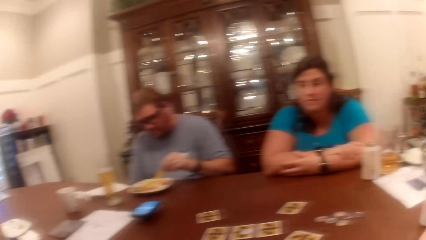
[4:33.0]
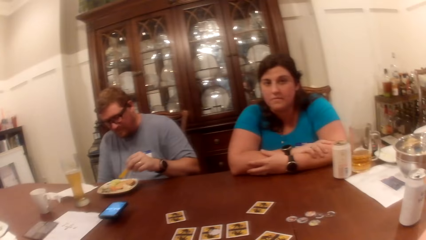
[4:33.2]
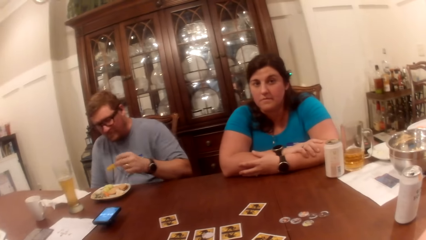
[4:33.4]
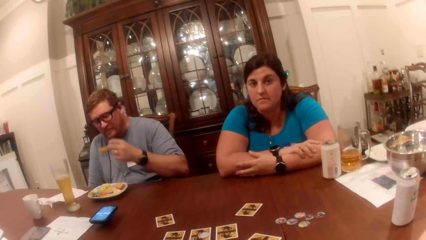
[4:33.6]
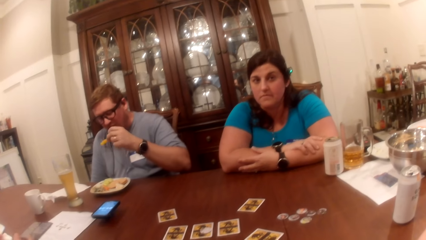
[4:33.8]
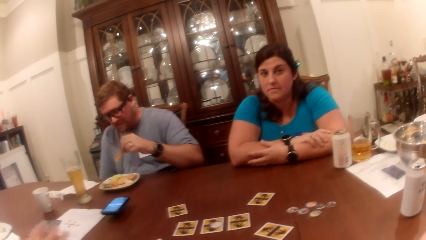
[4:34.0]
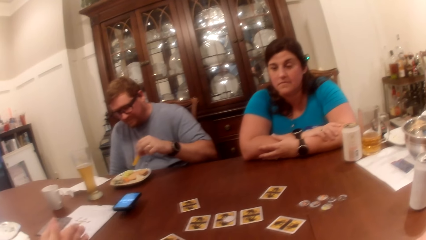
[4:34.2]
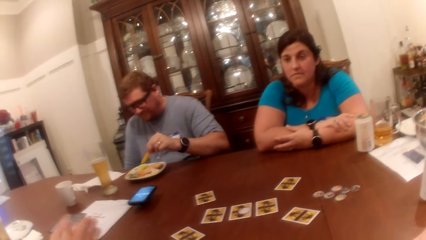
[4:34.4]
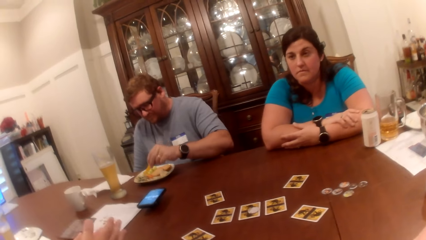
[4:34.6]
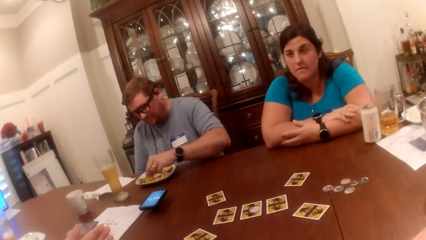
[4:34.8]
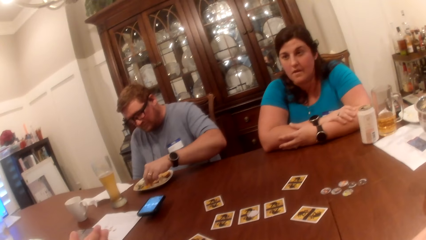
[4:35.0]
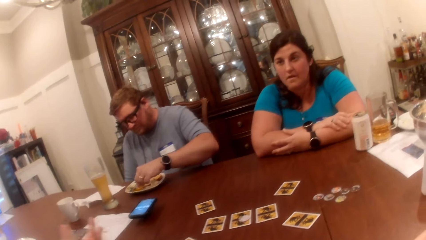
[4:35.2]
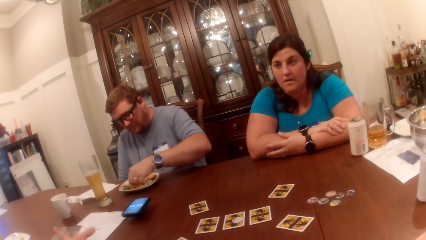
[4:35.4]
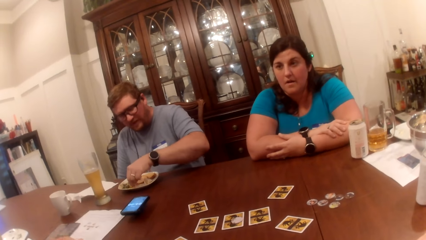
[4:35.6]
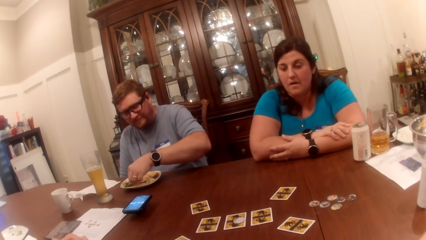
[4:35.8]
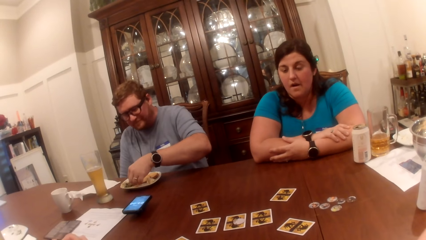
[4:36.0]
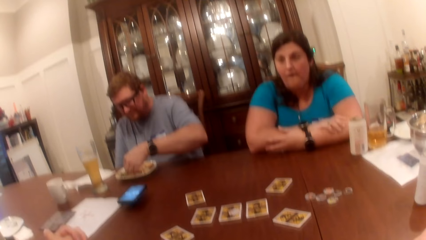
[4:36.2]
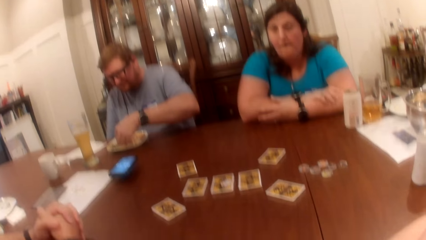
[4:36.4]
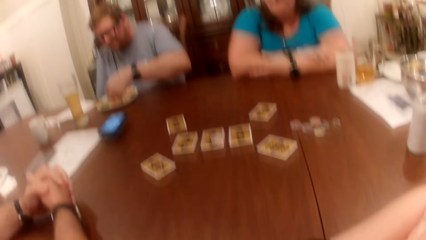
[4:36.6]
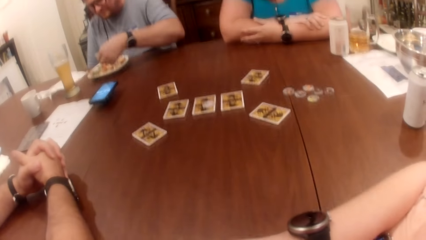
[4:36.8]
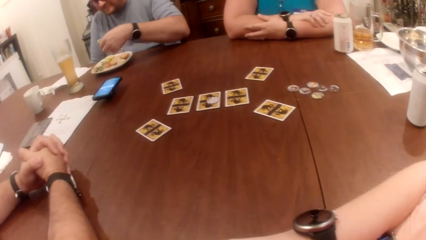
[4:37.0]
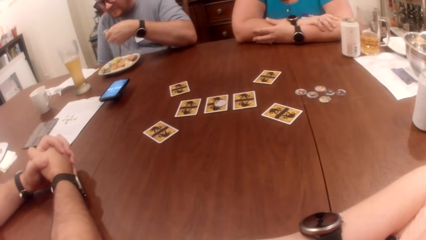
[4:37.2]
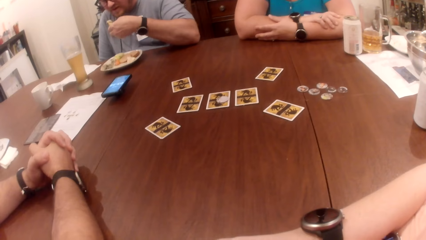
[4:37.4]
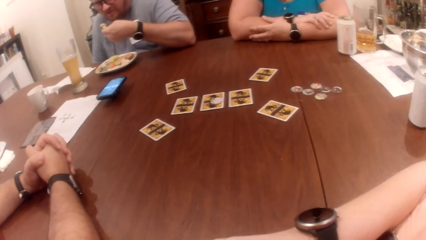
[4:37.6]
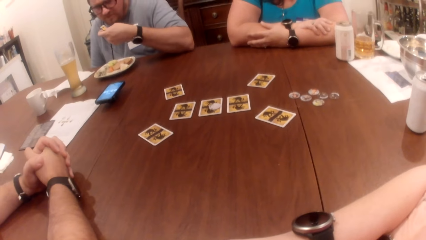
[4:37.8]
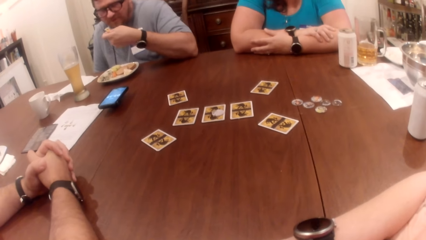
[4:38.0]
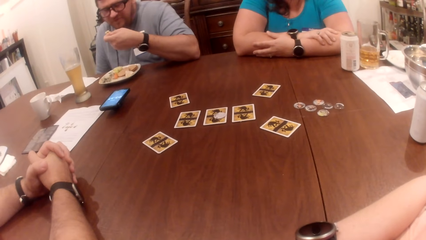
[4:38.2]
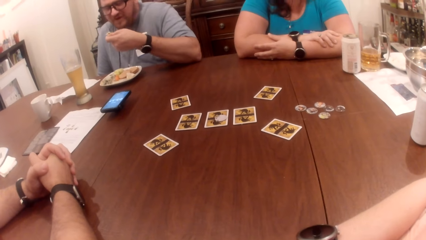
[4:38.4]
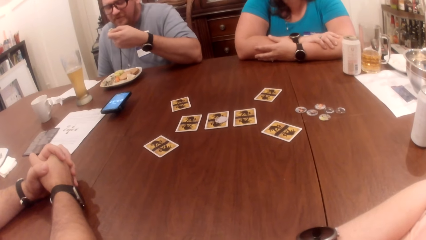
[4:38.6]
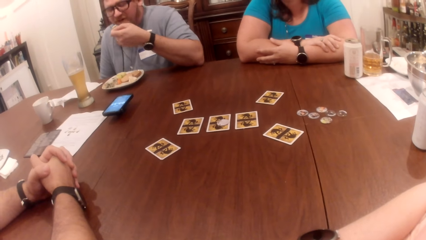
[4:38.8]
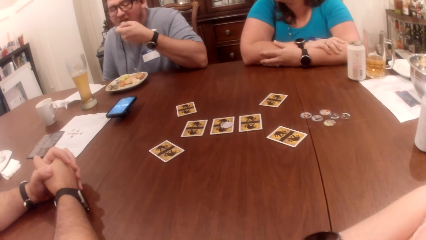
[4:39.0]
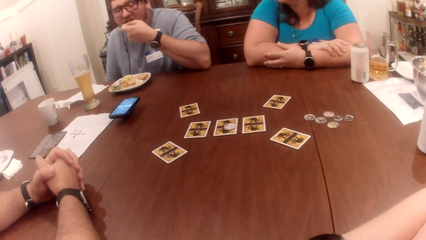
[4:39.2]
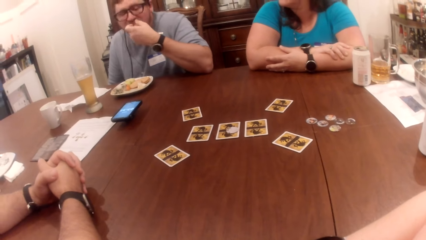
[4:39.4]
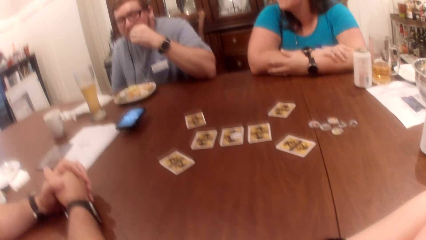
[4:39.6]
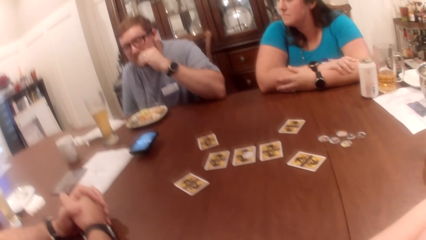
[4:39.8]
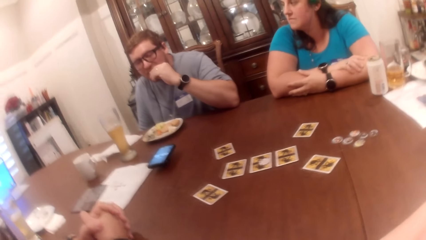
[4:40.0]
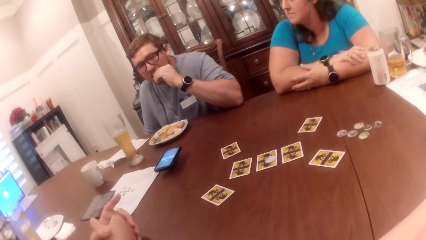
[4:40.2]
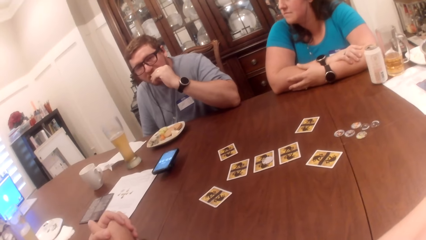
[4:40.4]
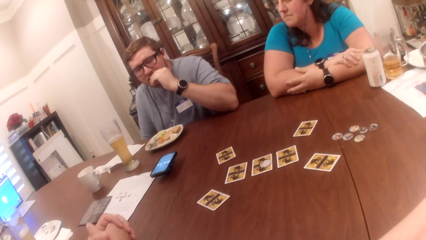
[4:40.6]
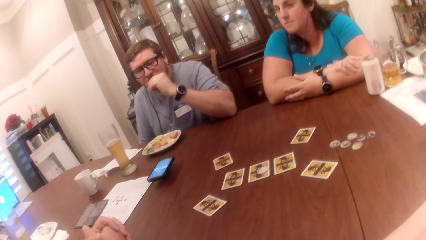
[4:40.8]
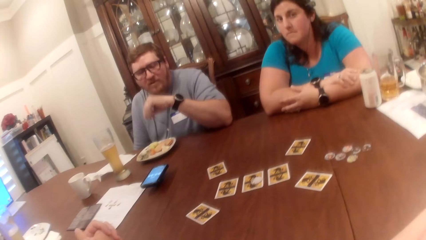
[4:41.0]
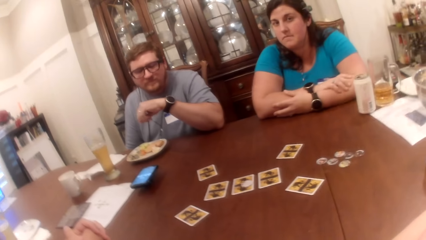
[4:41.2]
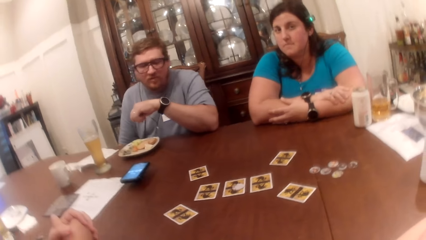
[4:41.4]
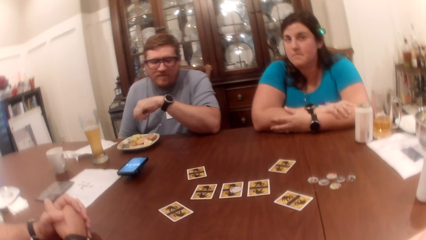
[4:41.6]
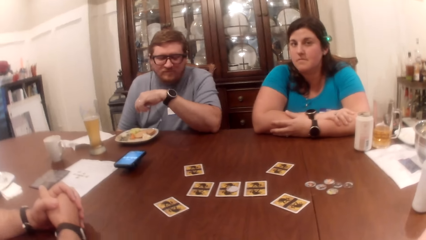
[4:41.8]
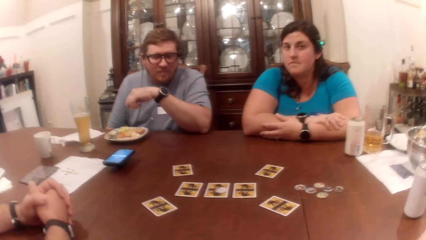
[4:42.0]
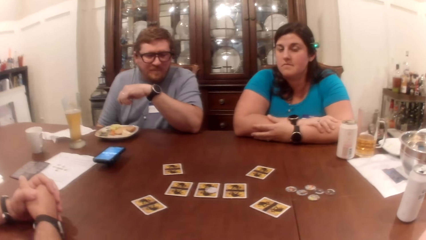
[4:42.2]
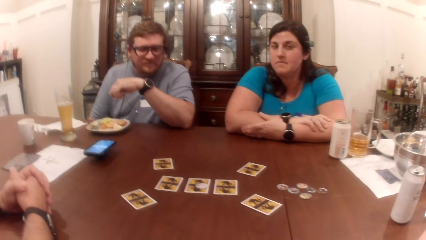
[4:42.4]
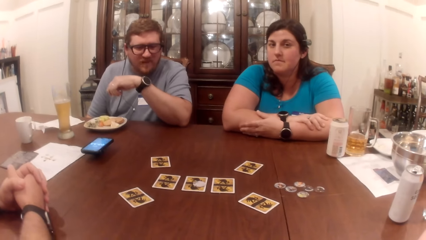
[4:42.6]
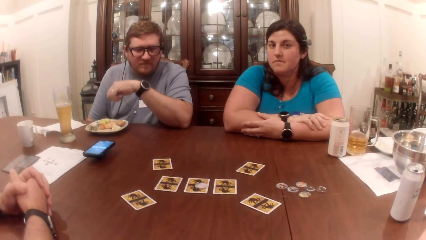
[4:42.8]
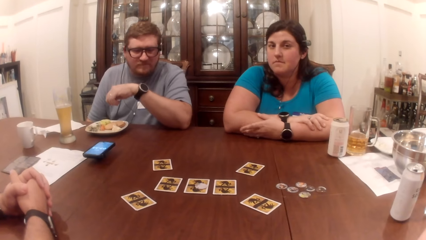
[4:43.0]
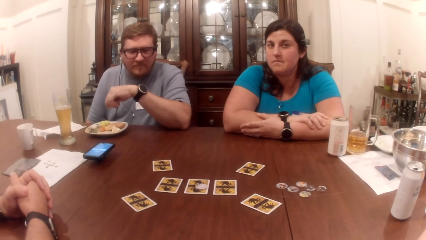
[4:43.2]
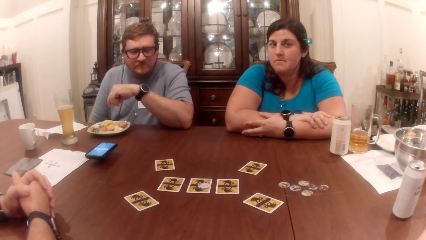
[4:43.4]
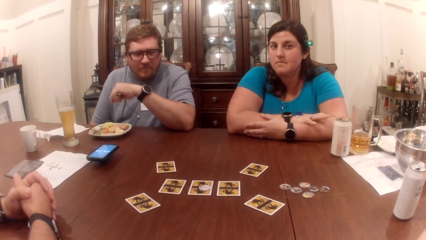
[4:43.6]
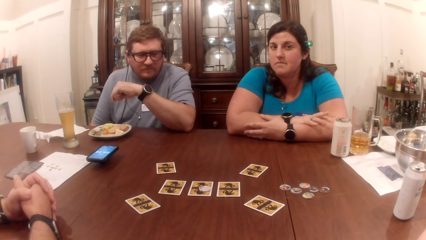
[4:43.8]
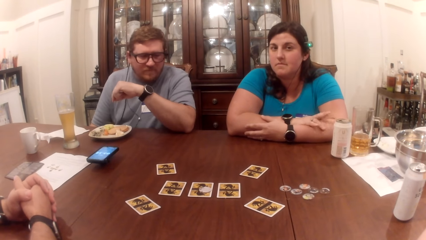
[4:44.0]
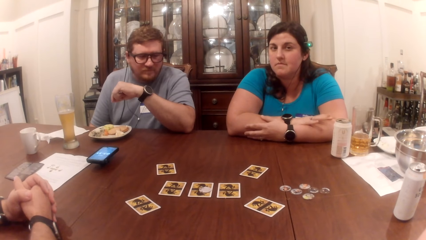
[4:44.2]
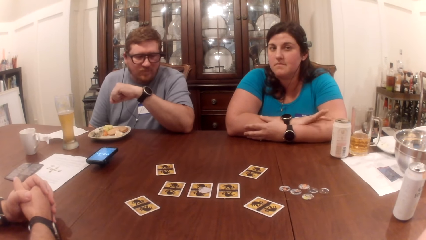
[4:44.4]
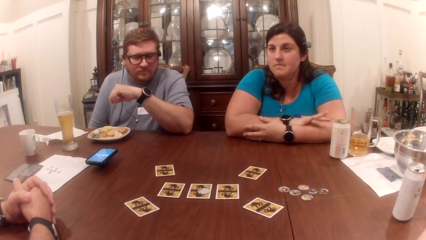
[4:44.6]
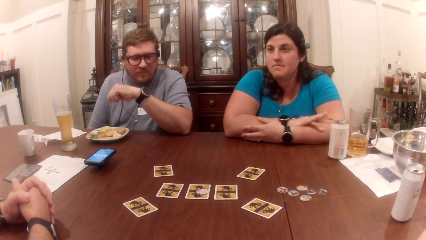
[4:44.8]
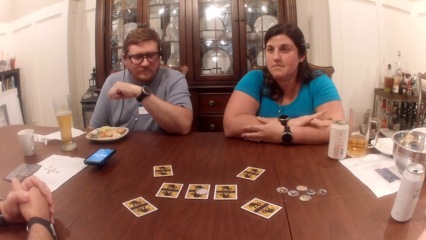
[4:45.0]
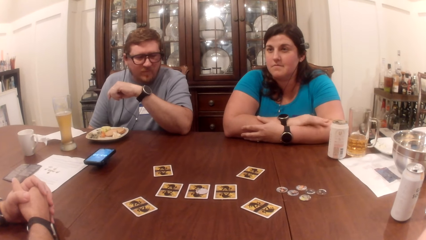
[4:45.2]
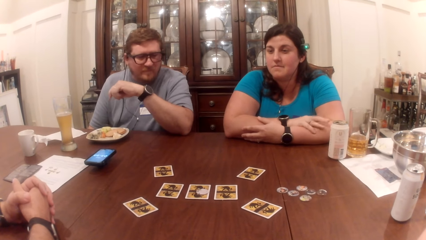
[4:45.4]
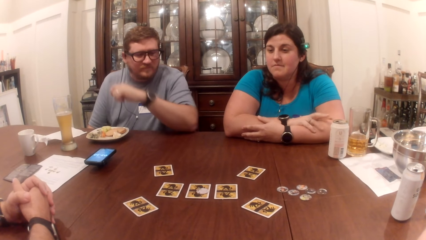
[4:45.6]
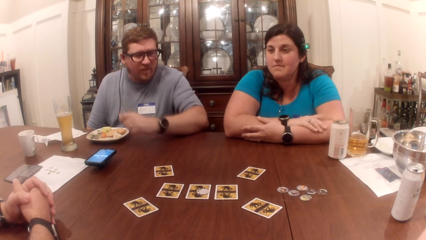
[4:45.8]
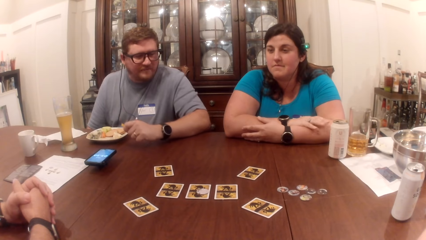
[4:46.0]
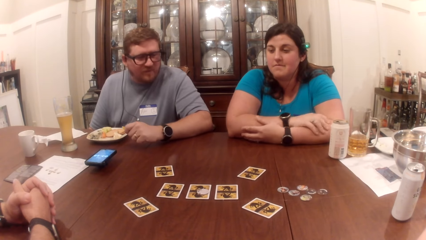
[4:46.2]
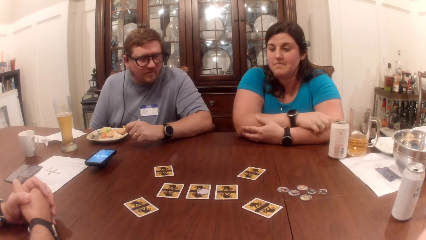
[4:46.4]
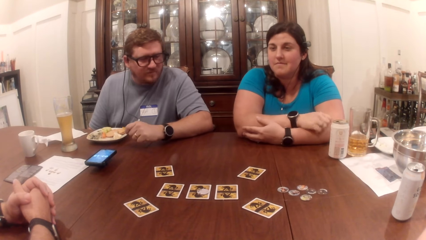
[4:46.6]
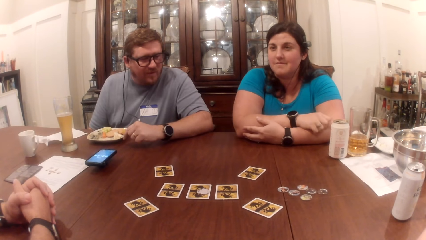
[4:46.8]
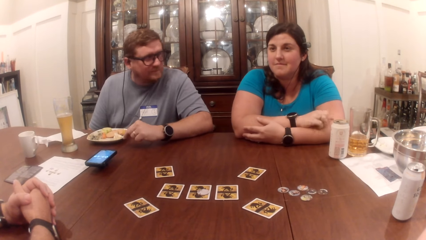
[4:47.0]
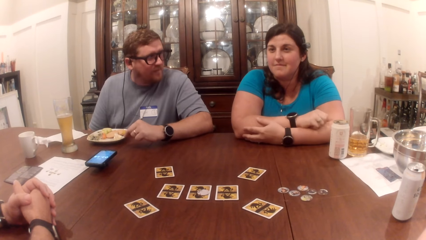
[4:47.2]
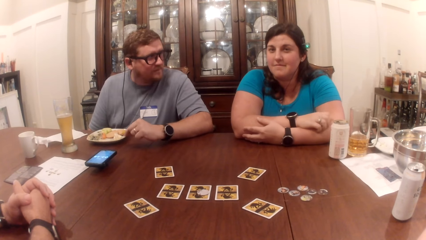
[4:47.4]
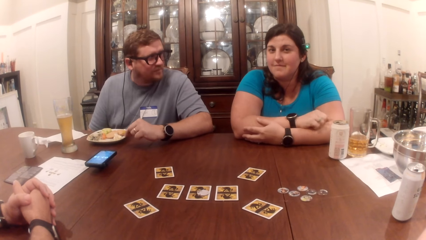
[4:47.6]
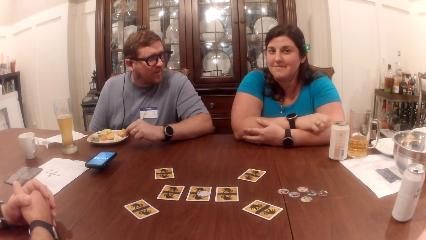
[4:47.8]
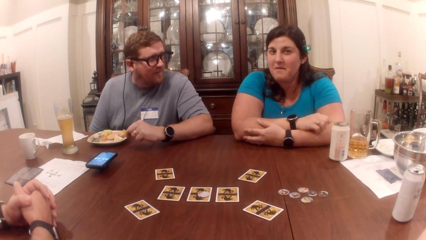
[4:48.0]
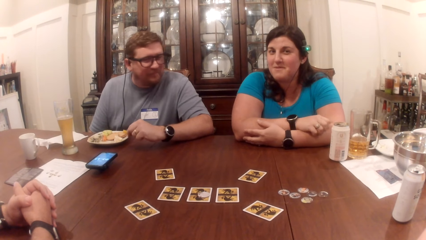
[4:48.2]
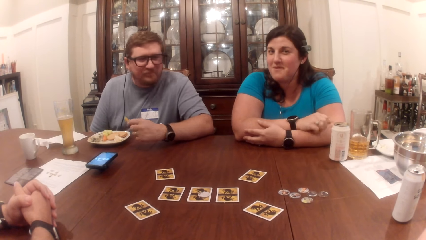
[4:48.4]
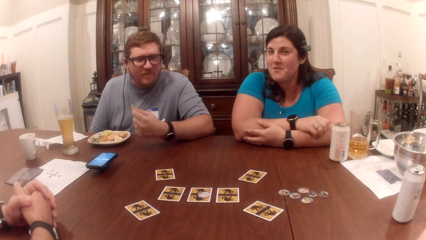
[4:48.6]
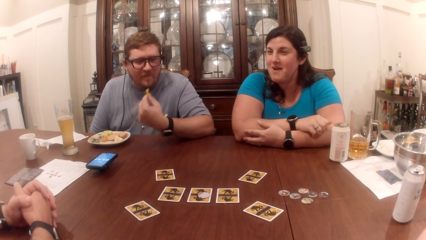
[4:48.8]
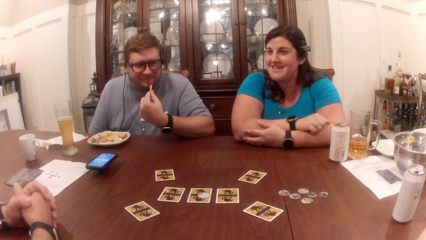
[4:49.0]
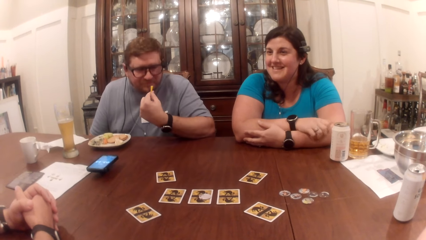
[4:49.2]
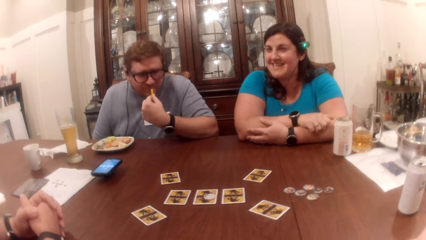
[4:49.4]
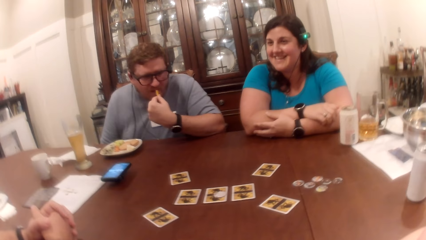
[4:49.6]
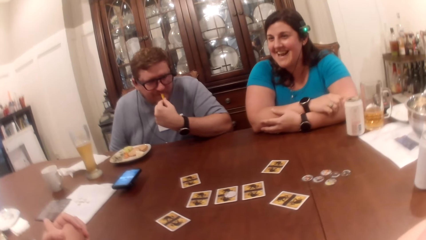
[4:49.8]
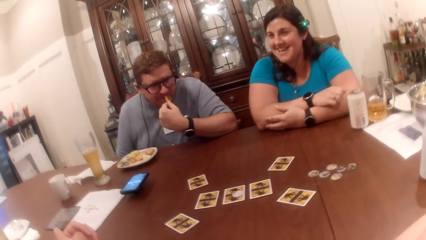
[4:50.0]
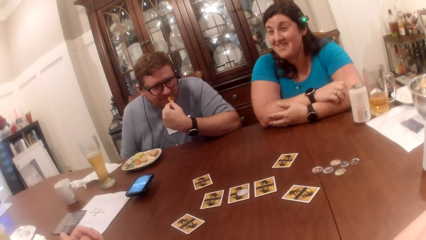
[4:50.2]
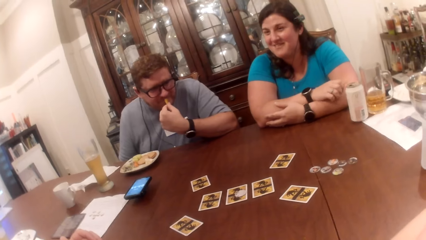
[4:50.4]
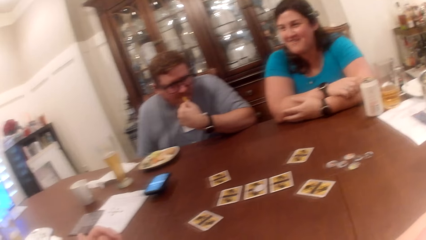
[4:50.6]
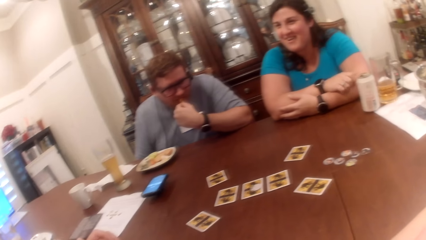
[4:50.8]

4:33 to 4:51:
A man drops the cup in his left hand on the table. Another man scoops sauce with the french fry. He eats the food from the plate in his left hand. A woman scratches her left hand with her right hand. The camera wearer converses with the first man, the other man and the woman.
